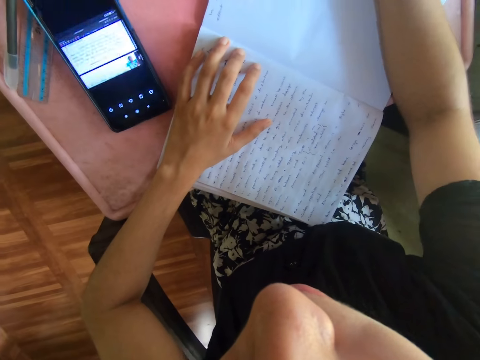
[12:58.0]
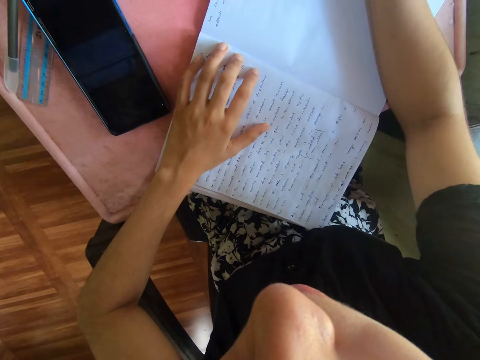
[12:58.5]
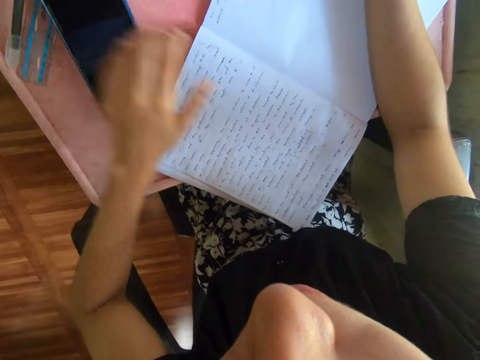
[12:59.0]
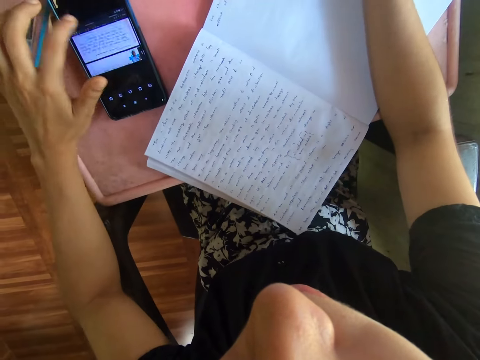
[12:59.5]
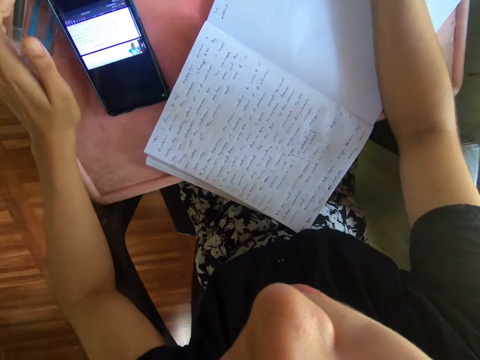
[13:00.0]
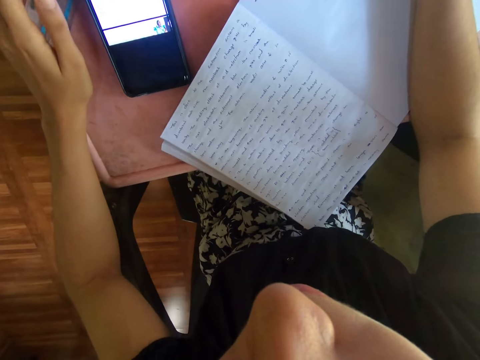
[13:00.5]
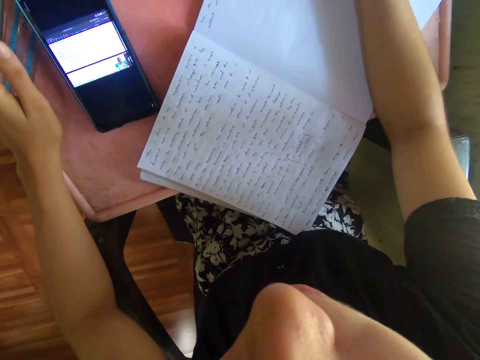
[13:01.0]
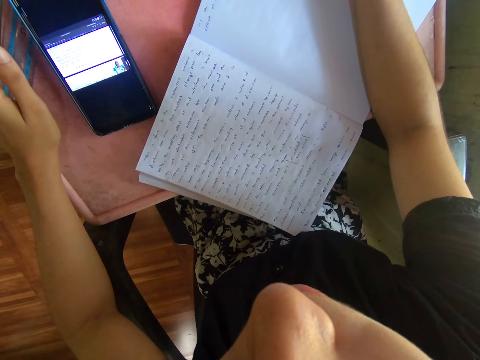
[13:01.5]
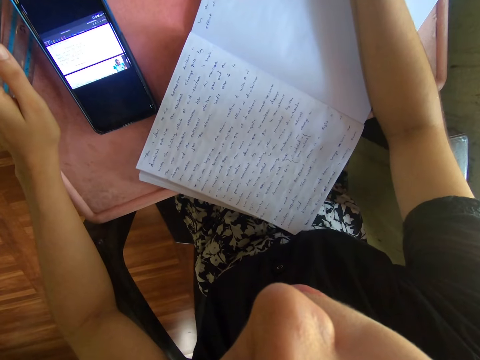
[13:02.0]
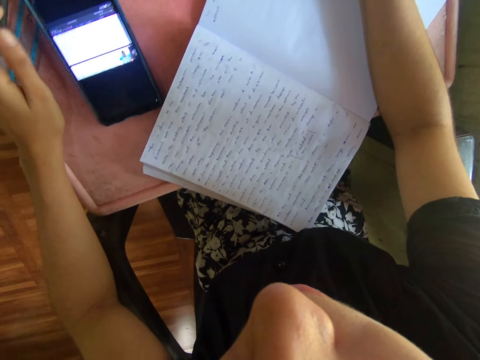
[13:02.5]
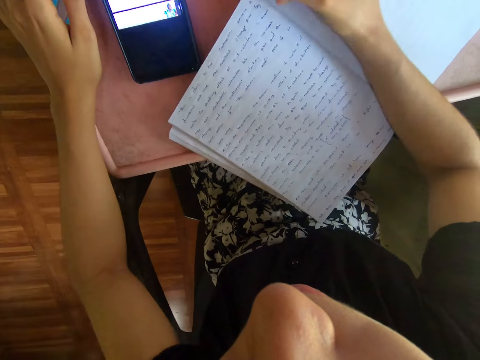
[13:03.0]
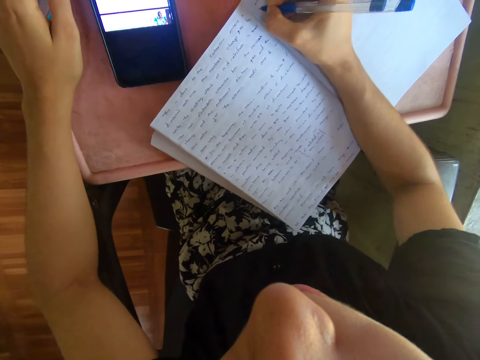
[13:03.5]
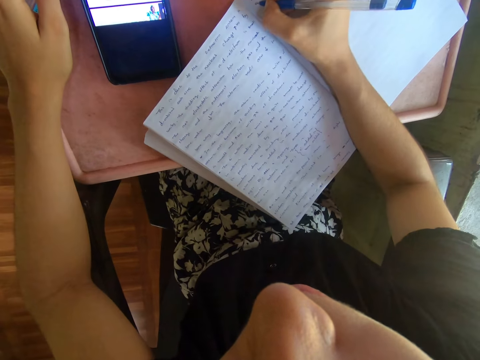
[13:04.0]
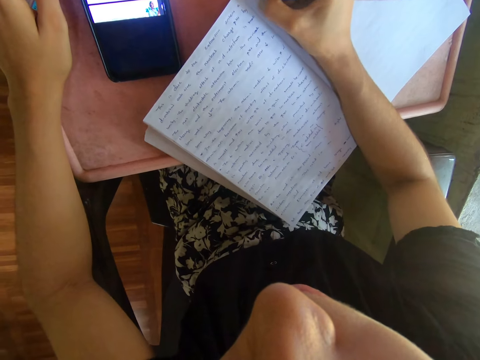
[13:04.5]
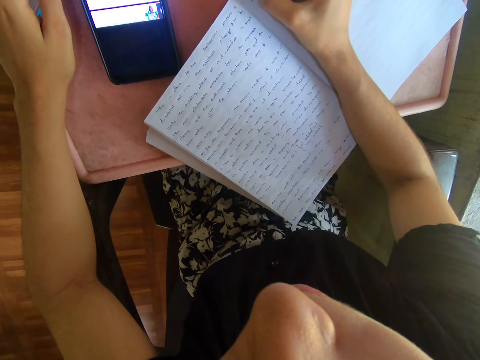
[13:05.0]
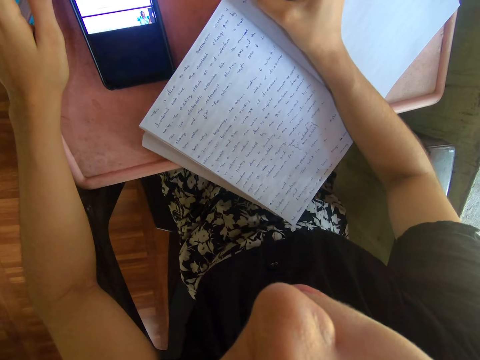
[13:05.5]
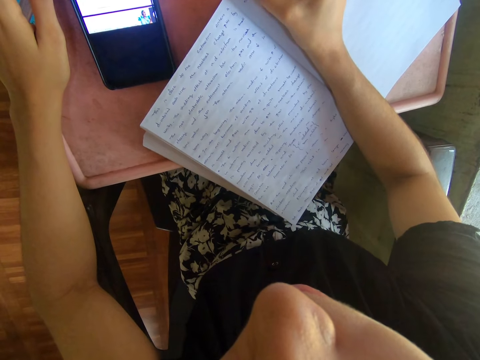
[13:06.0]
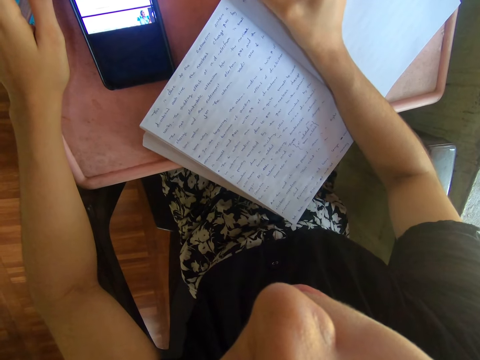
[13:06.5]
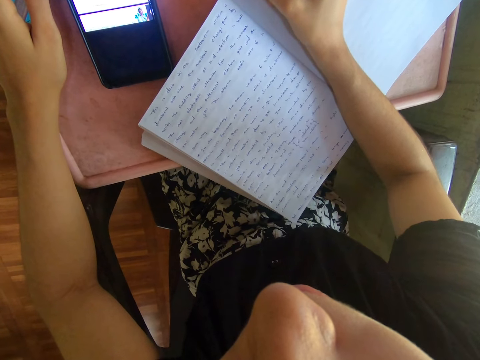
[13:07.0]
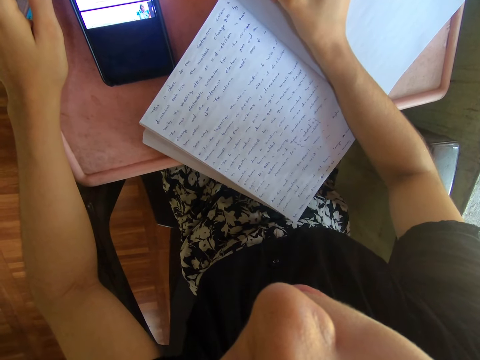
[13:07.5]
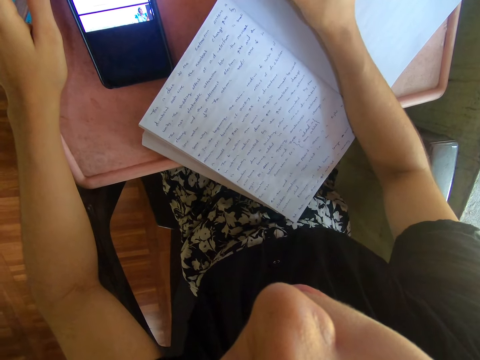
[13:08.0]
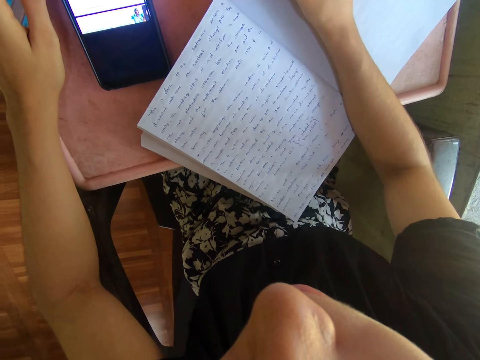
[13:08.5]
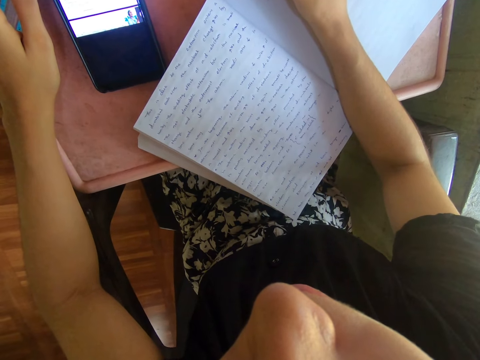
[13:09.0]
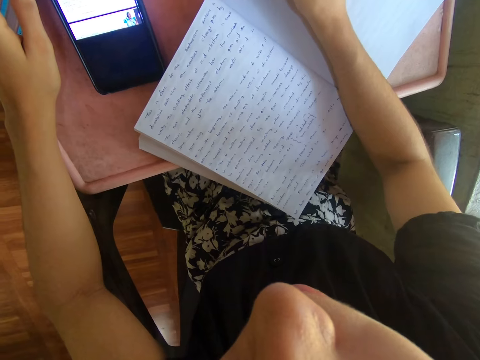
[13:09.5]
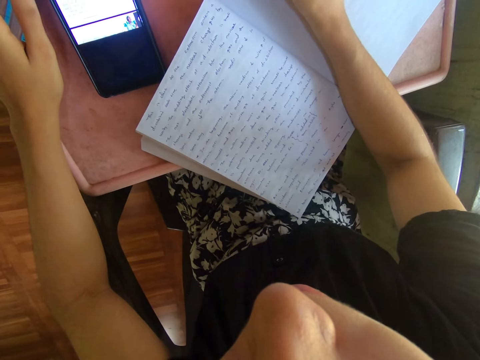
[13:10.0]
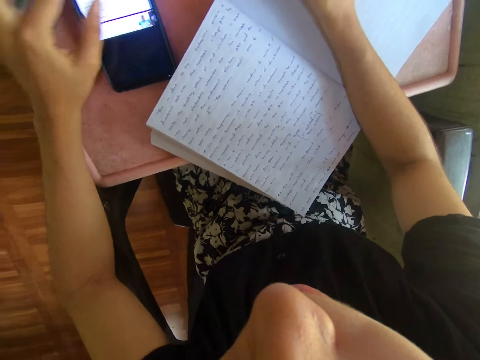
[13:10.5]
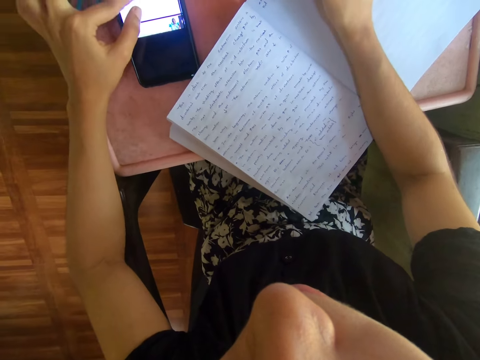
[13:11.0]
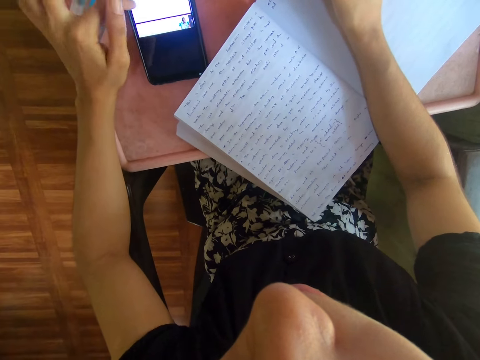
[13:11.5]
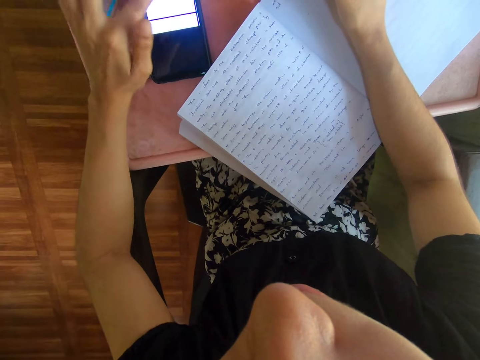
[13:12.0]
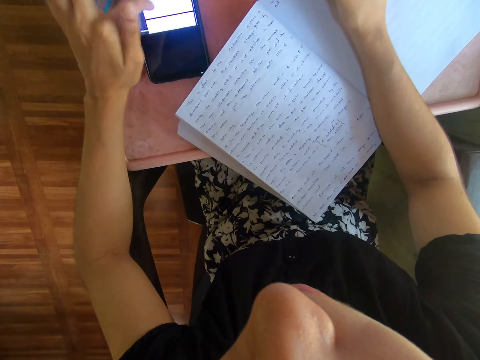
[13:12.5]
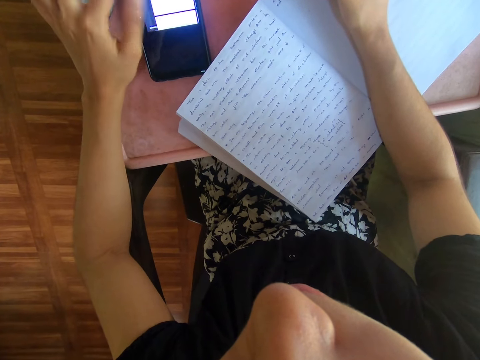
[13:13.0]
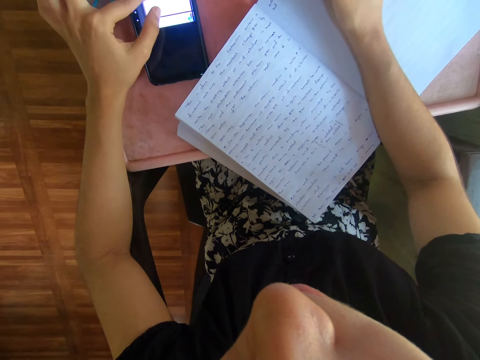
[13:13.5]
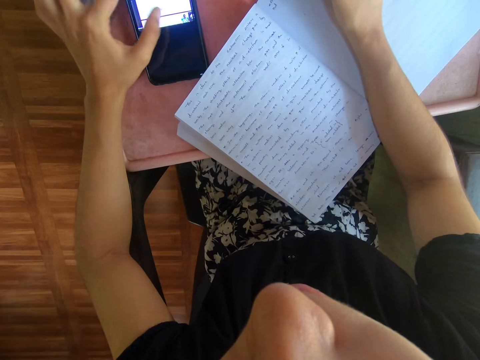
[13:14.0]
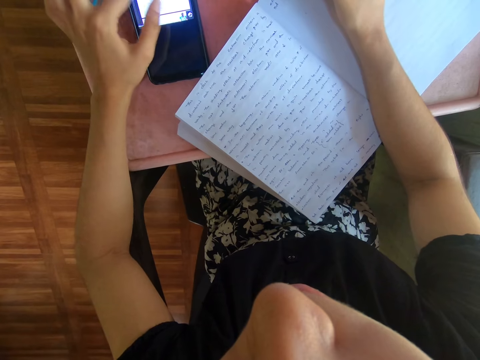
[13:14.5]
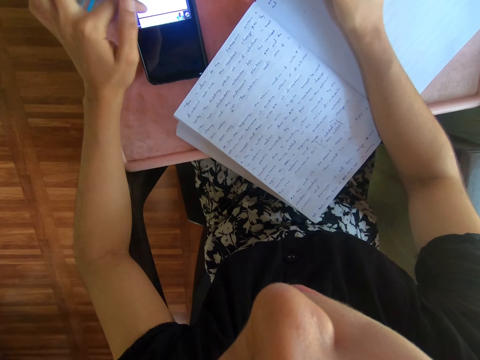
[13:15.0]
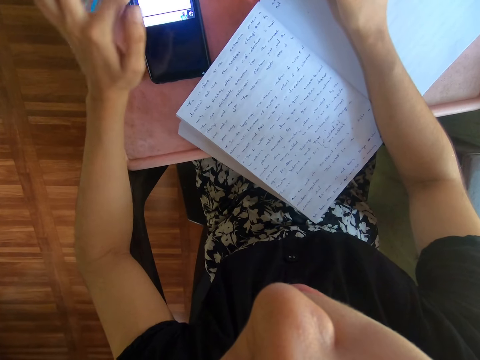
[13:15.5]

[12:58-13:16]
The camera wearer taps on the phone. They write on a piece of the book with a pen. They touch a screen. They scroll the phone.

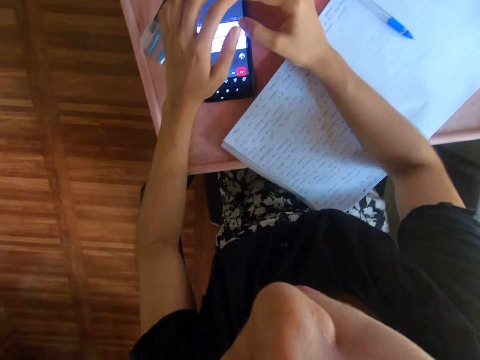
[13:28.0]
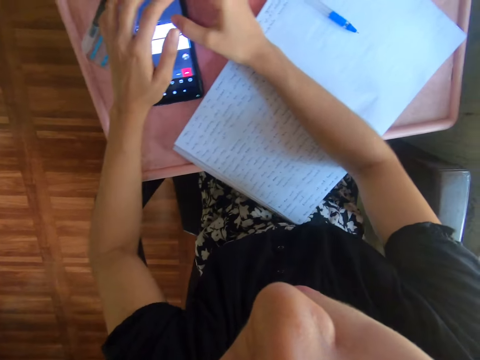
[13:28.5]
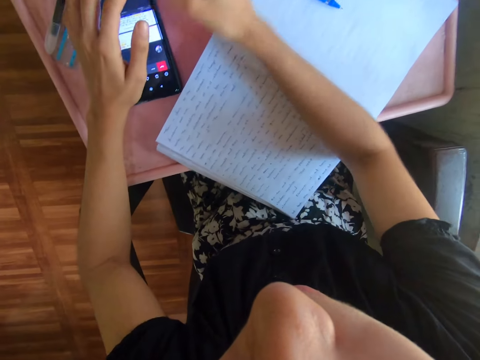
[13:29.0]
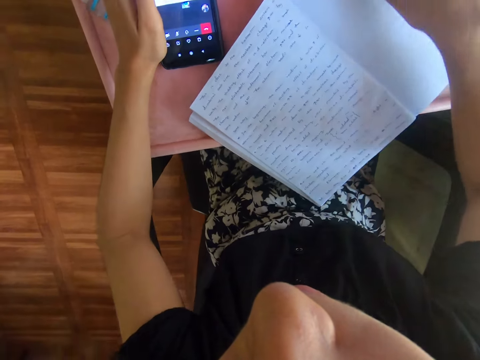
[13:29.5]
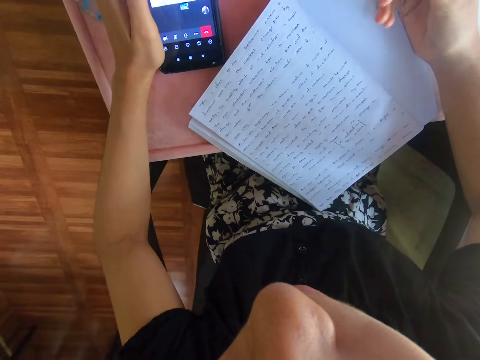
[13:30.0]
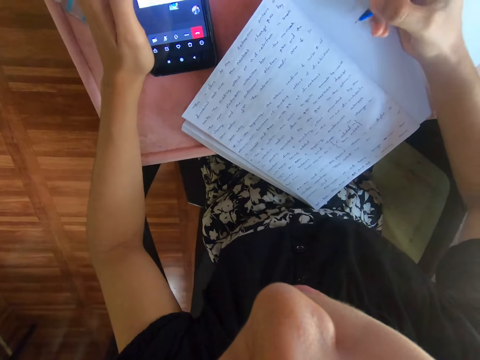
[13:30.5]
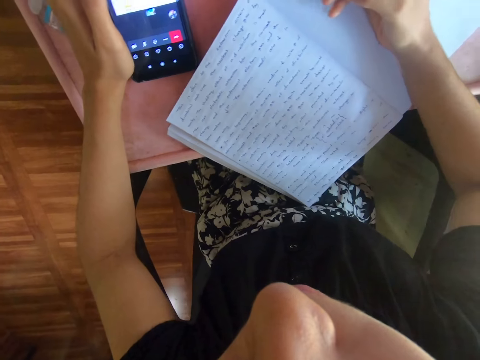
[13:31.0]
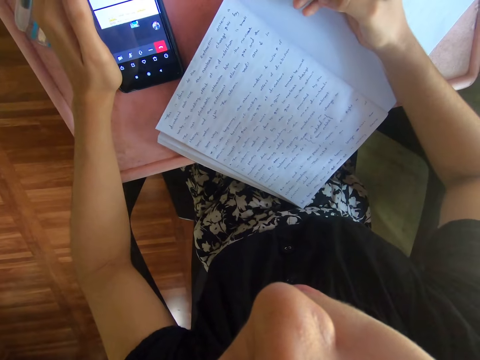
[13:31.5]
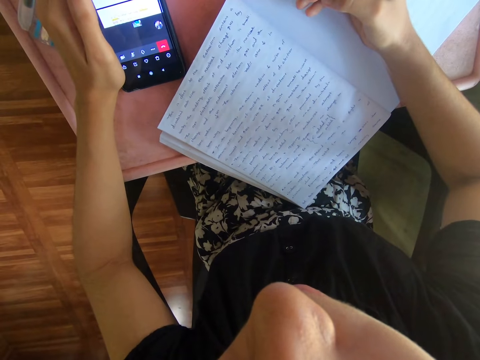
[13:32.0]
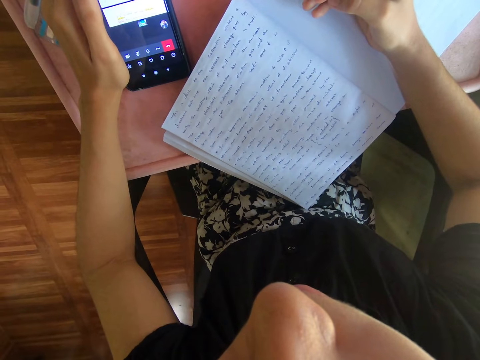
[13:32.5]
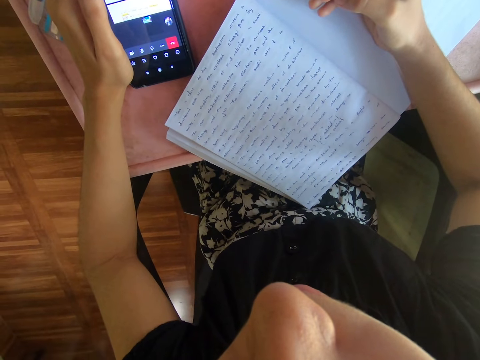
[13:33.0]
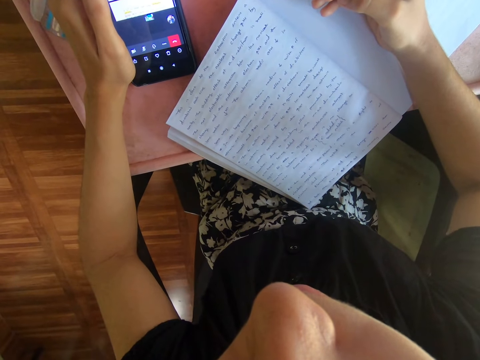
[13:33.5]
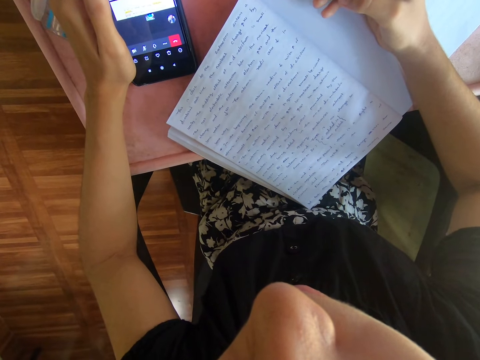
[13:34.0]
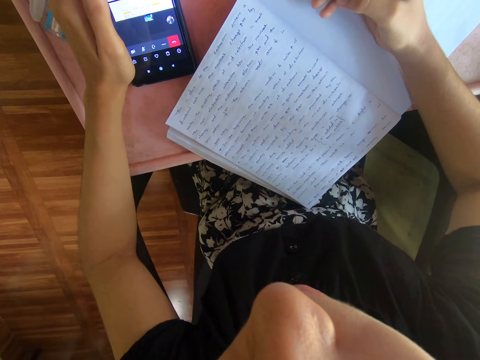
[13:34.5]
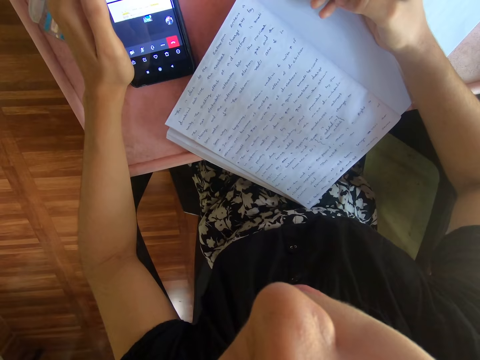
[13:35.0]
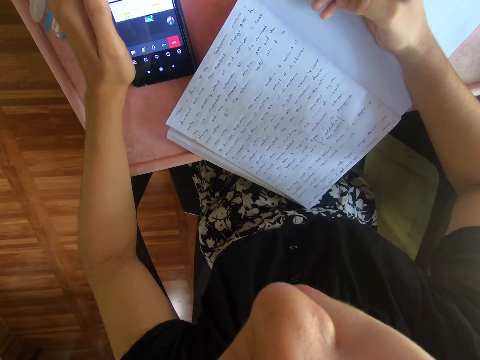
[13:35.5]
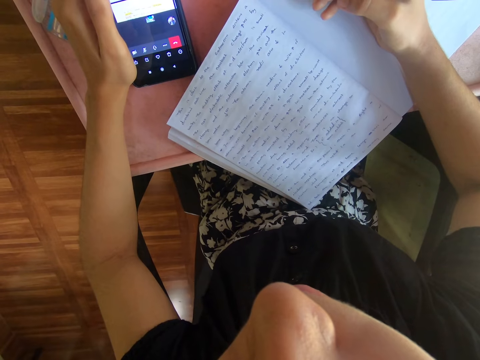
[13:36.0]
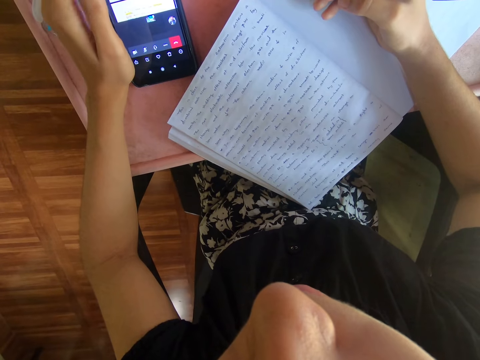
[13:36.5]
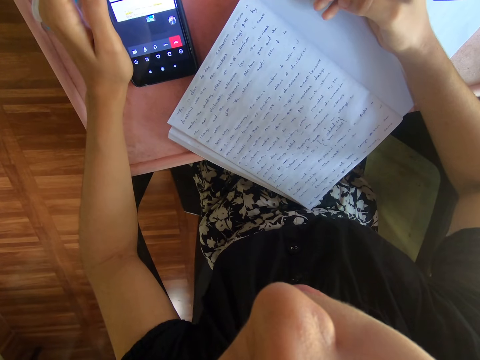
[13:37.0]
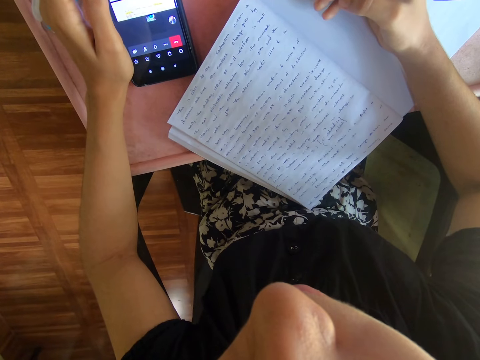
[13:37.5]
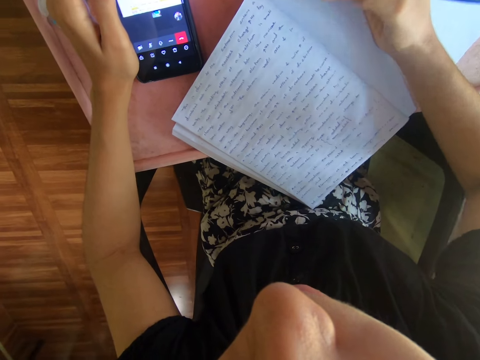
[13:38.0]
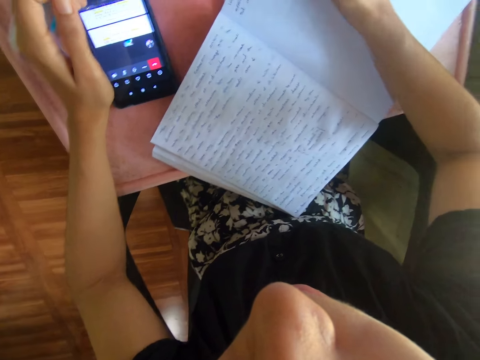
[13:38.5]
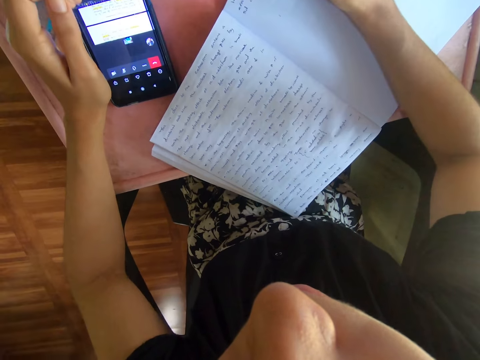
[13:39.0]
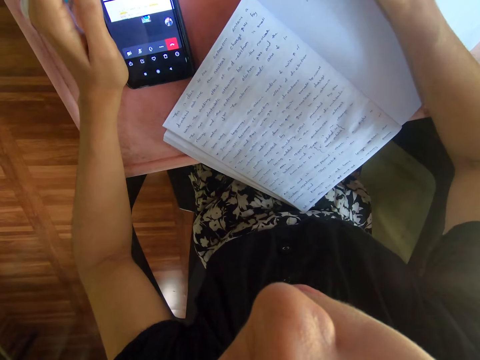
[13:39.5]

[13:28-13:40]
The camera wearer picks up a pen from the book. They read notes on the phone.
